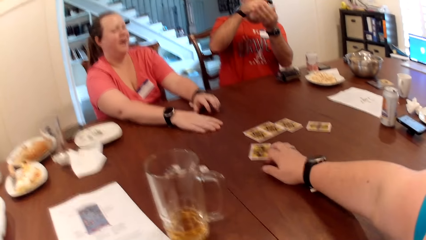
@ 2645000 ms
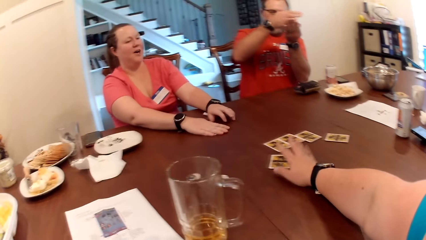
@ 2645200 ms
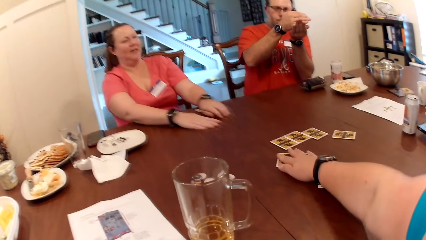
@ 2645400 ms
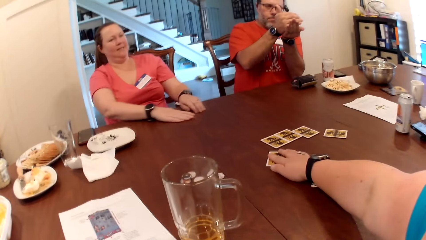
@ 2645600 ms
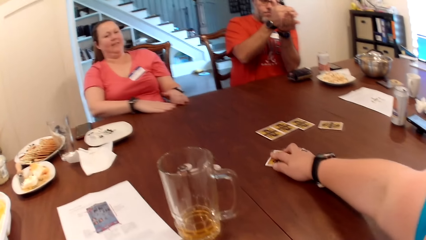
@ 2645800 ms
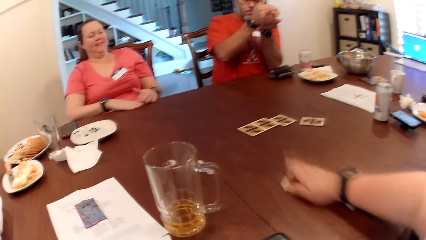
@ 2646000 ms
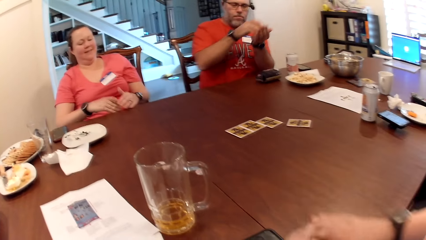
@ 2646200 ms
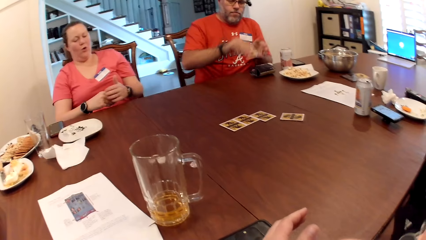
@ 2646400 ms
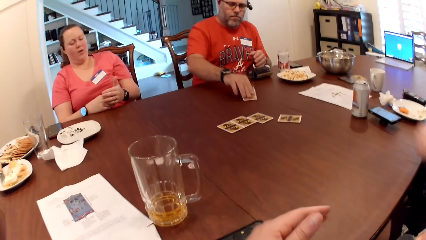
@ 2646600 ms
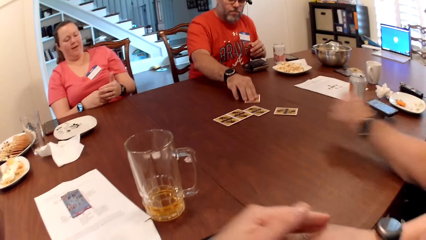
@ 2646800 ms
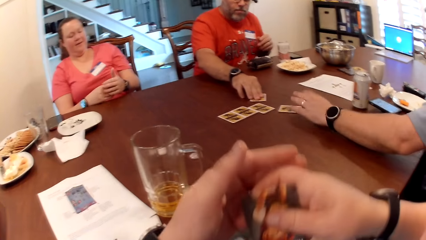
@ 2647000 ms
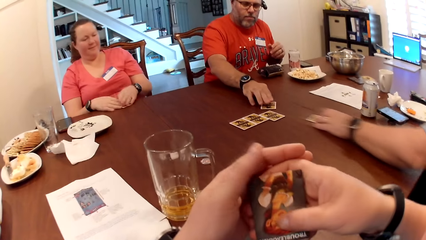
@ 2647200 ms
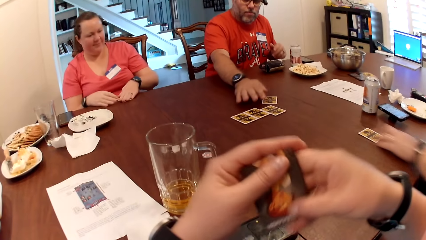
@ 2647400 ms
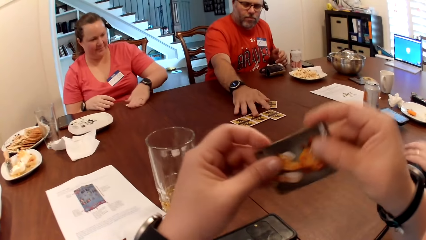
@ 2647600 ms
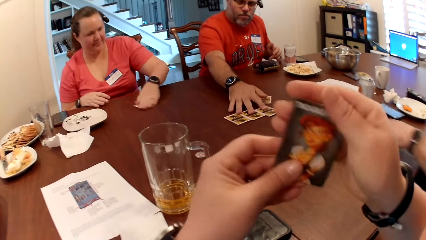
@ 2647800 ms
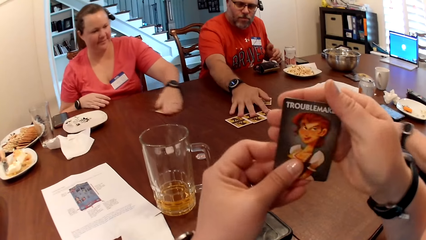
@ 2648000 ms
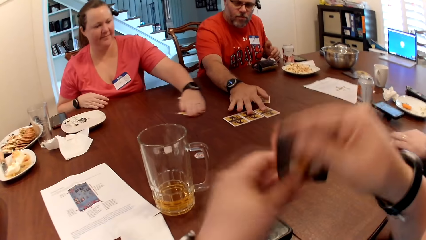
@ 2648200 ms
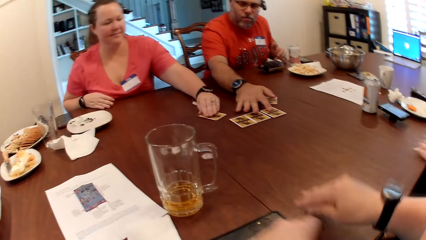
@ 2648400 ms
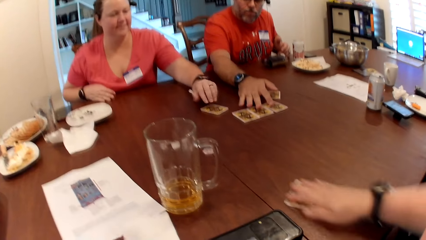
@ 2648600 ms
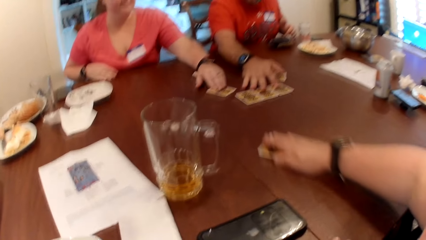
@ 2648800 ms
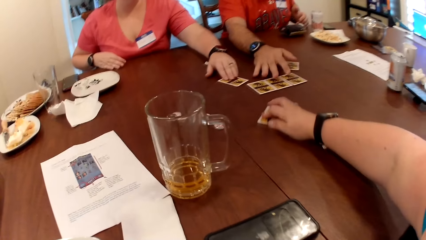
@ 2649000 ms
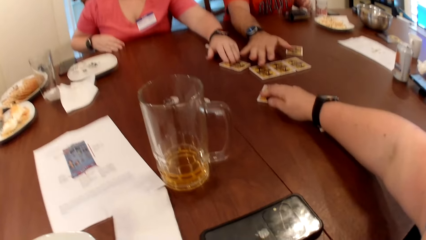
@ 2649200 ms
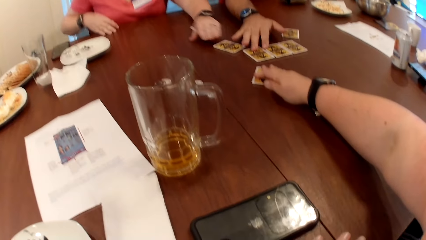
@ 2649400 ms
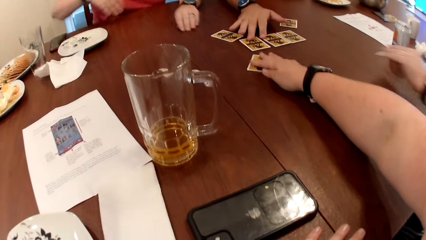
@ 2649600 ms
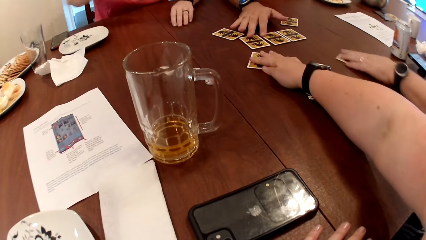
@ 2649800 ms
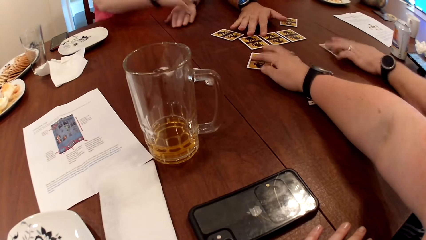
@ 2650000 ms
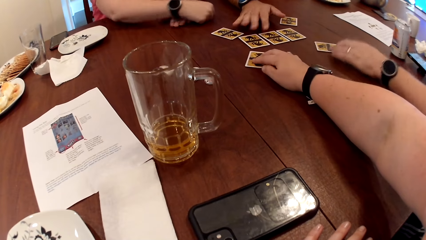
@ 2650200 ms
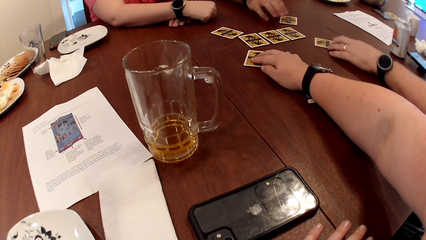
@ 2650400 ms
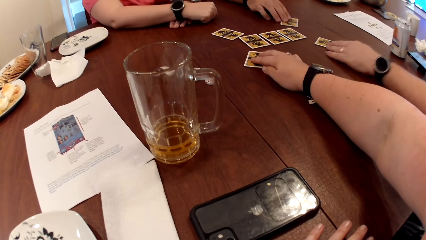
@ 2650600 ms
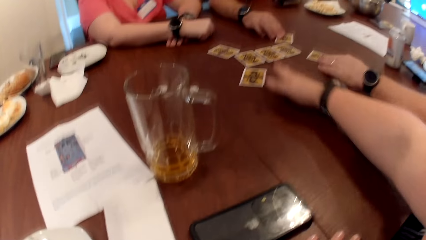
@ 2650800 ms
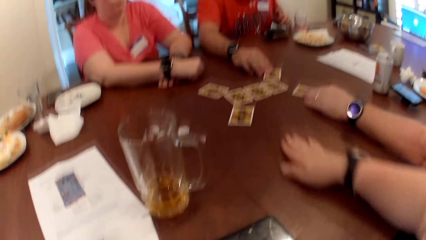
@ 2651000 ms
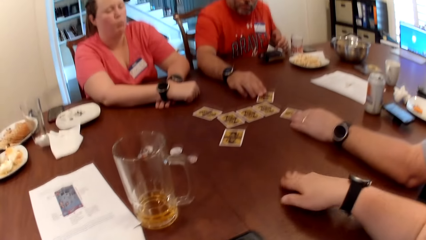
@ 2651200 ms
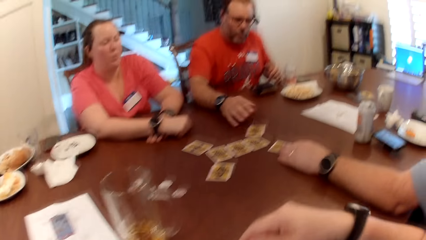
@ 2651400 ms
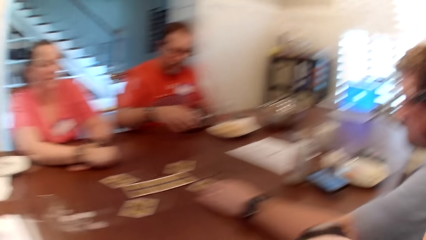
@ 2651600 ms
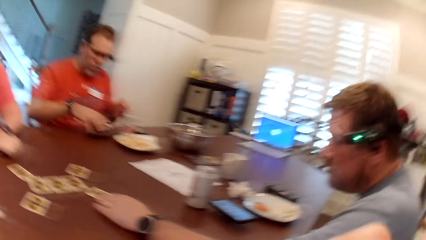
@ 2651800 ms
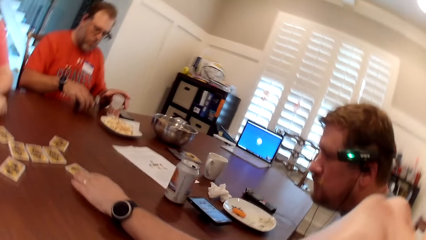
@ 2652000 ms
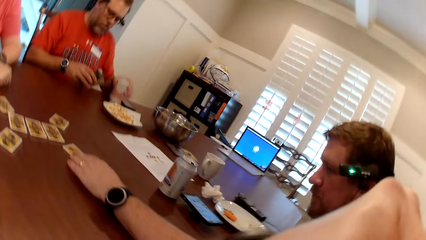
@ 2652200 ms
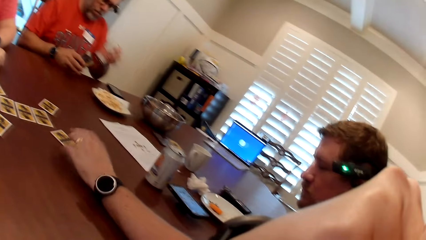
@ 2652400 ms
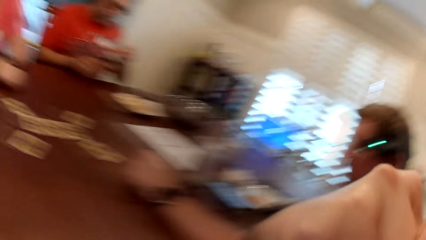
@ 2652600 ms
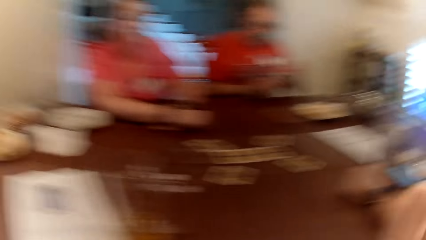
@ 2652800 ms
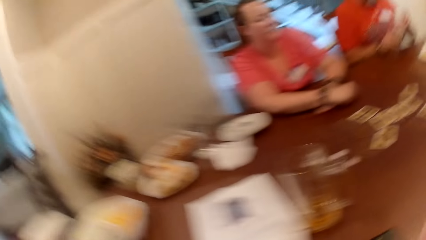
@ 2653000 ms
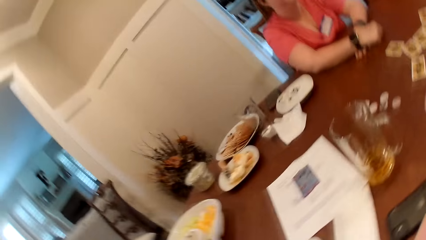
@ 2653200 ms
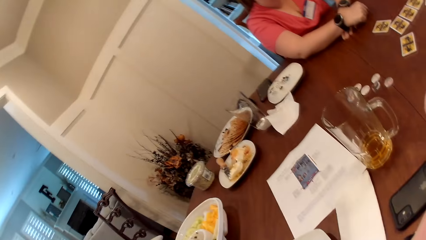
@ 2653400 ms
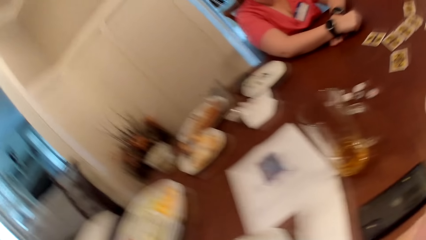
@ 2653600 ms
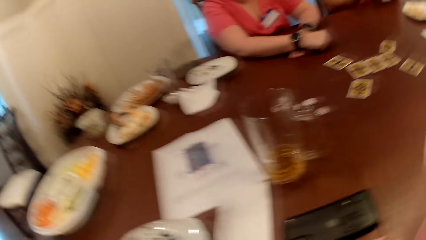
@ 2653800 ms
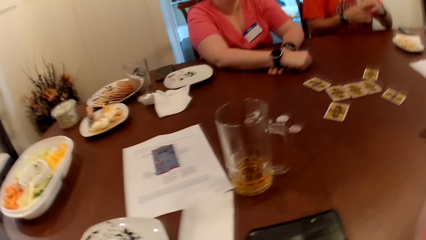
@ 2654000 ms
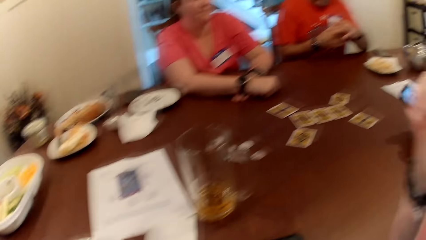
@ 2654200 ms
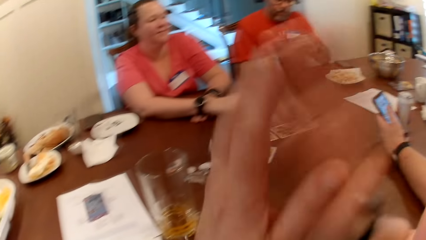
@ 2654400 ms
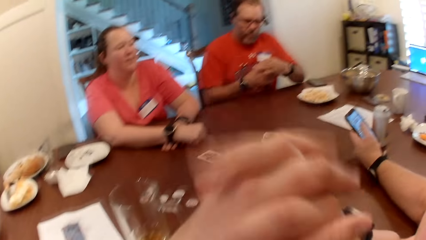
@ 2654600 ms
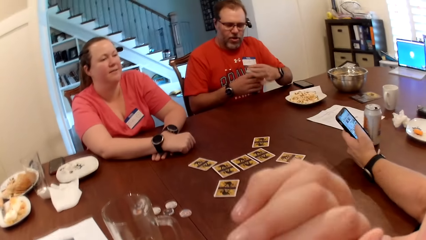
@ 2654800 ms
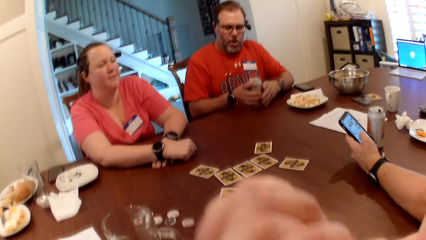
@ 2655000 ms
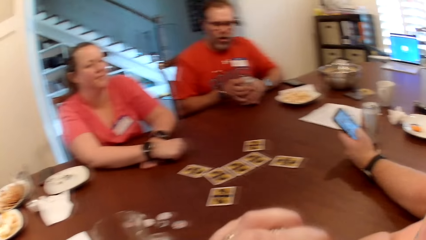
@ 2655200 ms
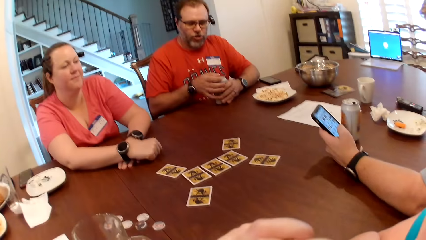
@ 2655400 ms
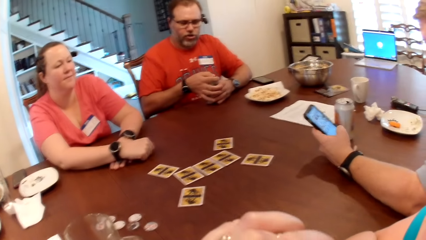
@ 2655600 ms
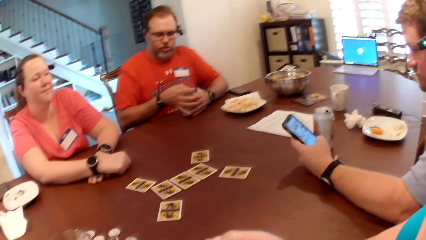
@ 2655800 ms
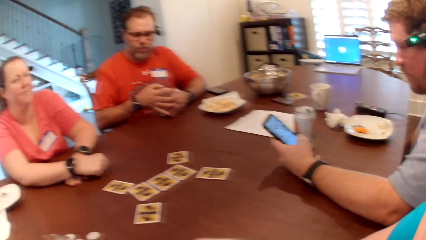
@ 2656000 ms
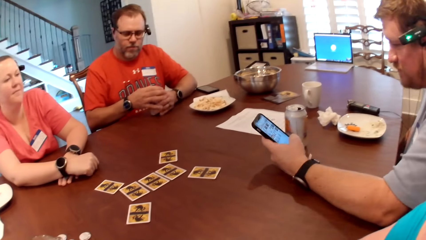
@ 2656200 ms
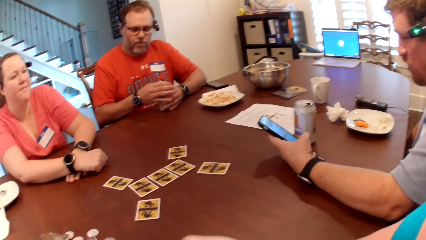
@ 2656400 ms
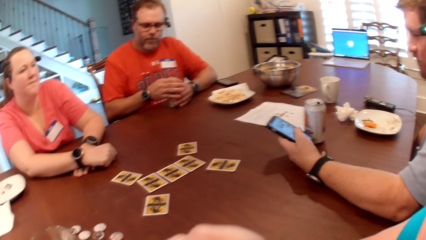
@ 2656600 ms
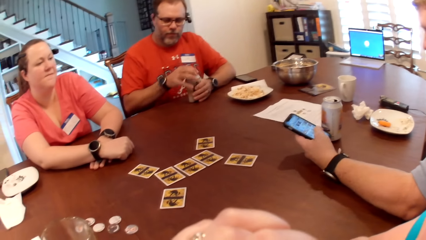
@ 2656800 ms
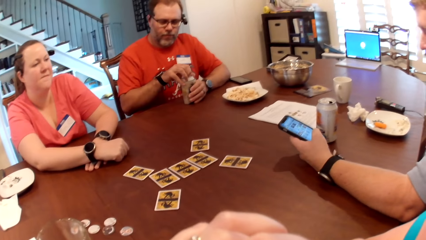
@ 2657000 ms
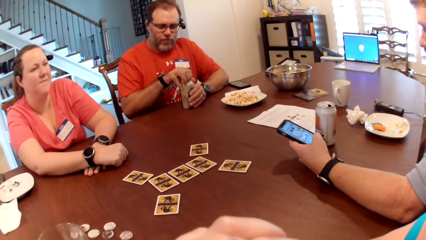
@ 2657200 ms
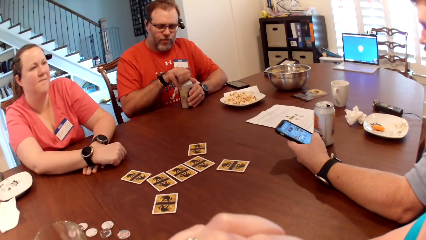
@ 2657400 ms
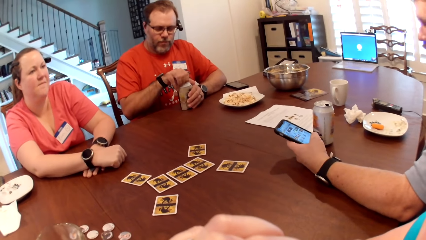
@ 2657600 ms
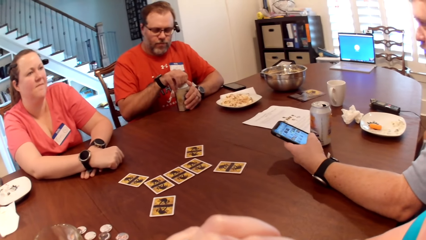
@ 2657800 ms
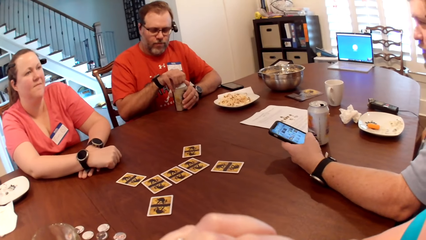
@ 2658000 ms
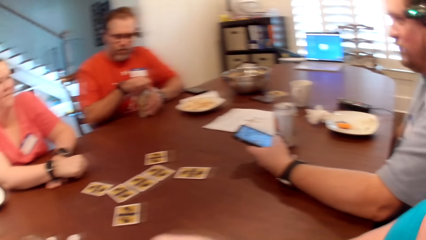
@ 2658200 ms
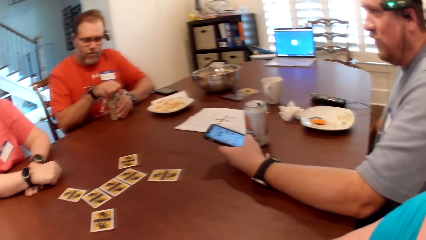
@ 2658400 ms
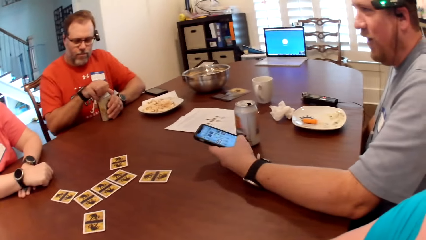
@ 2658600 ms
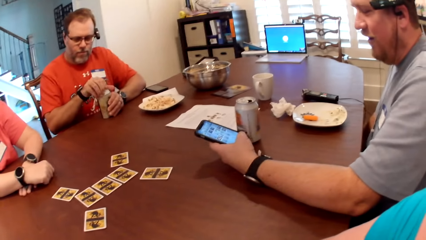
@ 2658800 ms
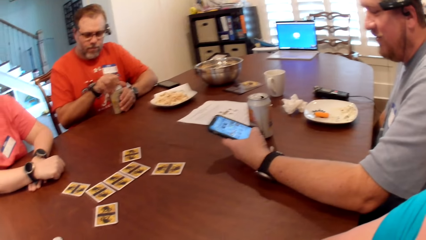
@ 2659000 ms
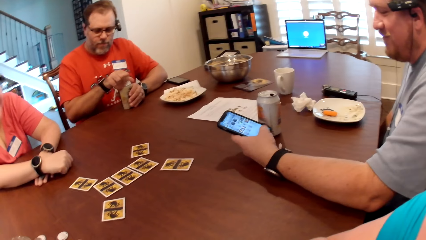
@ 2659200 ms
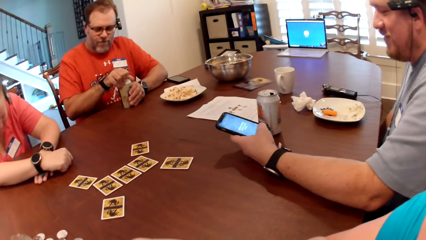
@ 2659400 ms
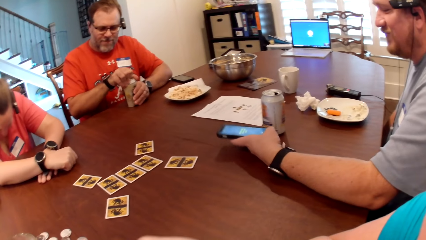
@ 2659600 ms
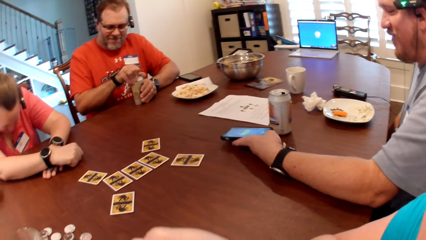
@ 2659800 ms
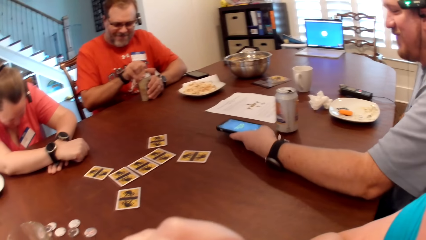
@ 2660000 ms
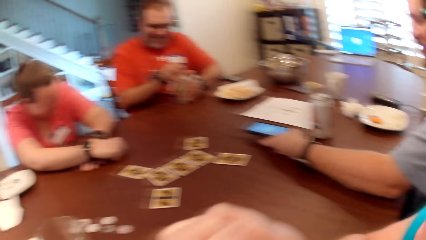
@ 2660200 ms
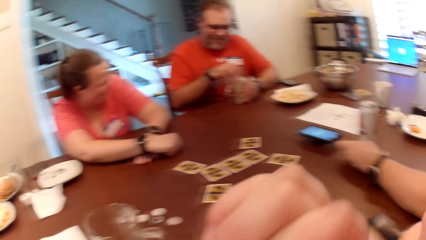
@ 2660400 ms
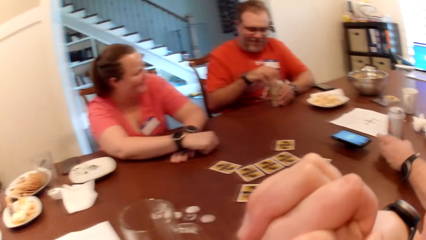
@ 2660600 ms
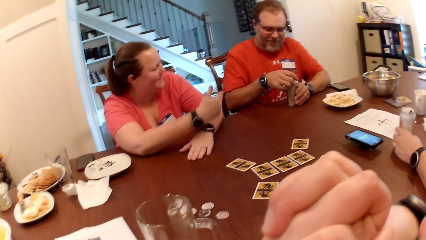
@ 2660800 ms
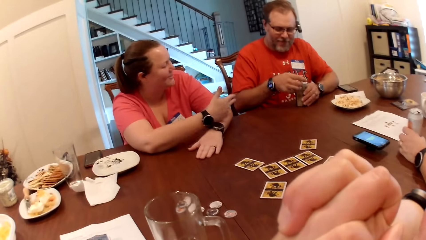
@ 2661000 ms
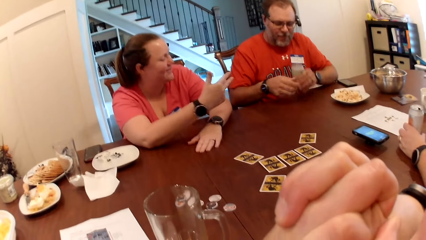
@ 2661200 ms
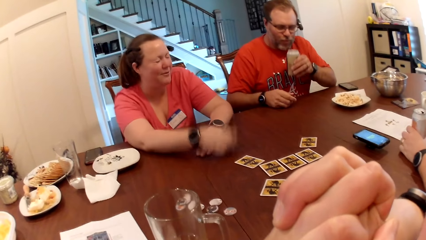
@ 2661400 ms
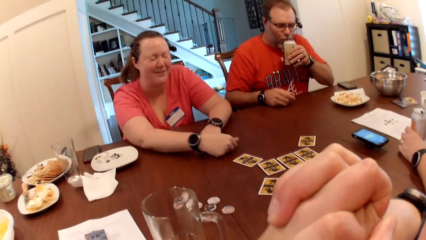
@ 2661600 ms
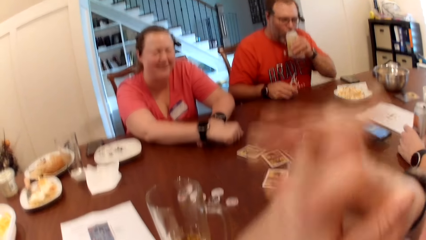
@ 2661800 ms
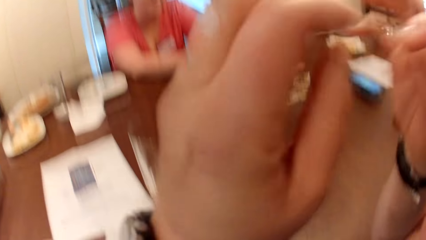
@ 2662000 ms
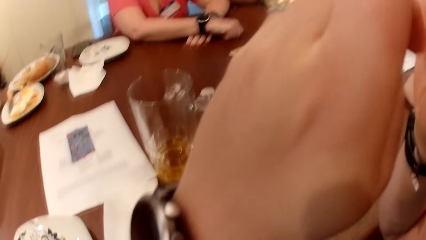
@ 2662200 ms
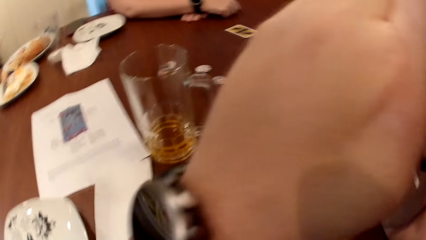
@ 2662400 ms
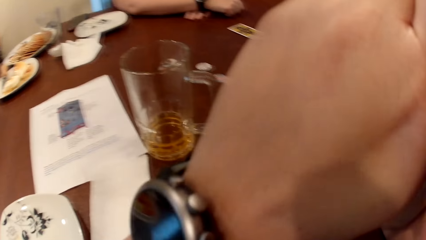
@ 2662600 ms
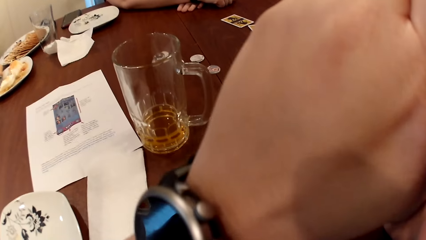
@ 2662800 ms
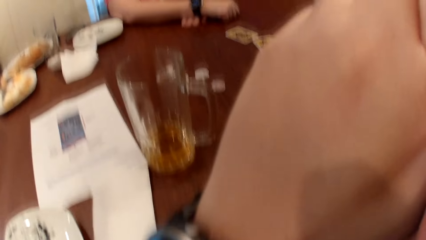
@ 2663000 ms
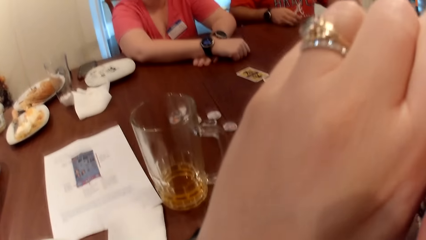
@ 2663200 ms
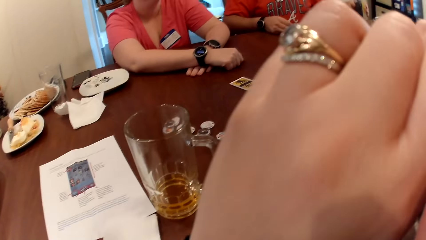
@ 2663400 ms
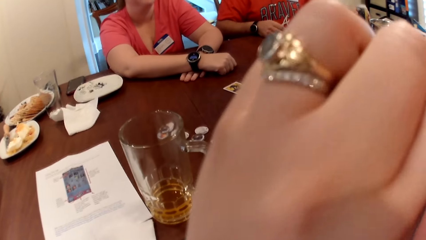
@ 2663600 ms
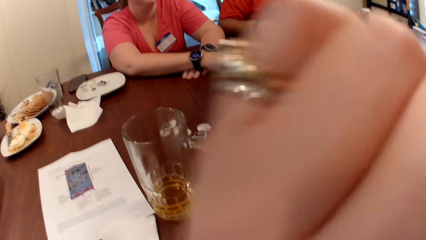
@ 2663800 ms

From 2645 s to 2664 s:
The camera wearer touches a card on the table with her right hand. A woman picks the card from the table with her right hand. The camera wearer picks the card from the table with her right hand. A man drops the card on the table with his right hand. Another man moves a card on the table with his left hand. The camera wearer holds the card with both hands. The woman places the card on the table with both hands. The first man moves the cards on the table with his right hand. The woman slides the card across the table with her left hand. The camera wearer puts the card on the table. She slides the card across the table with her right hand. The other man drops the card on the table with his left hand. The first man picks the soda can protector from the table with his right hand and picks the can of soda from the table with his left hand. The camera wearer looks around. The first man puts the can of soda inside the soda can protector with both hands. The other man operates the phone with his left hand. The first man drops the can of soda on the table with both hands. The first man opens the can of soda on the table with both hands. A man checks his phone. The other man drops the phone on the table with his left hand. The other man picks the can of soda from the table with his left hand. The first man picks the can of soda from the table with his left hand and drinks from the can of soda in his left hand.
